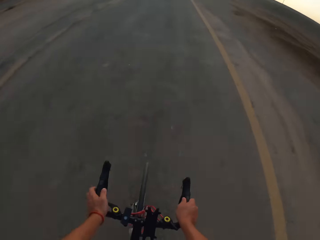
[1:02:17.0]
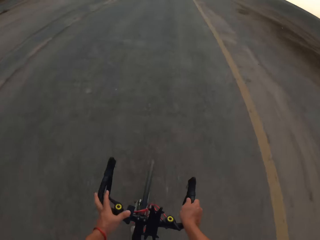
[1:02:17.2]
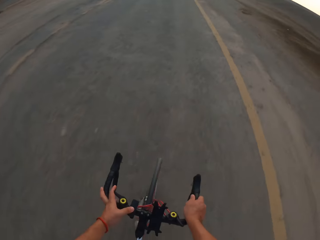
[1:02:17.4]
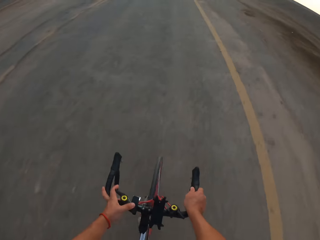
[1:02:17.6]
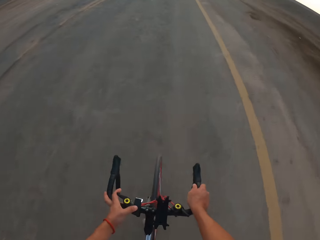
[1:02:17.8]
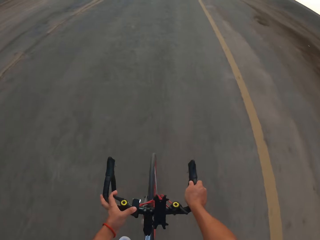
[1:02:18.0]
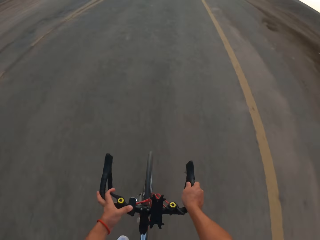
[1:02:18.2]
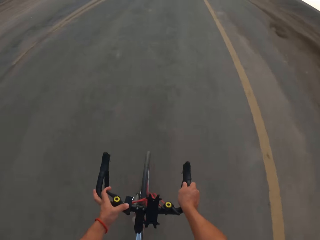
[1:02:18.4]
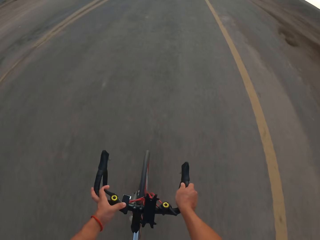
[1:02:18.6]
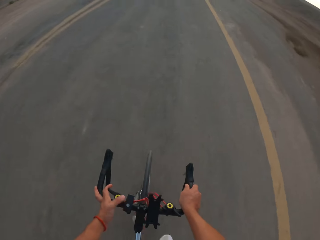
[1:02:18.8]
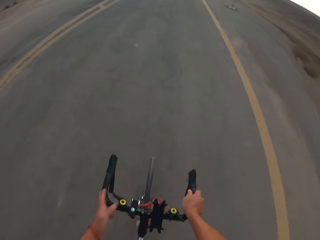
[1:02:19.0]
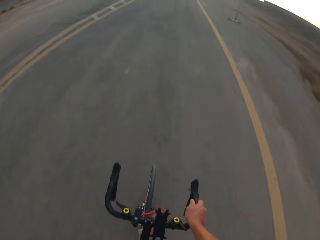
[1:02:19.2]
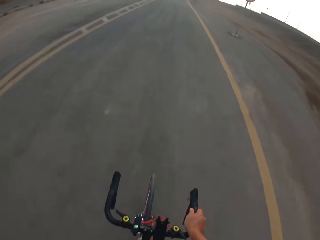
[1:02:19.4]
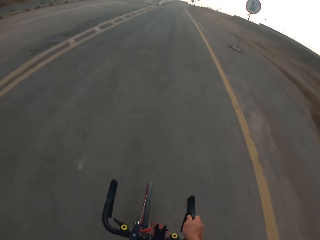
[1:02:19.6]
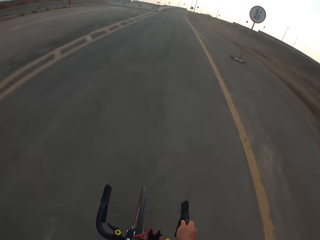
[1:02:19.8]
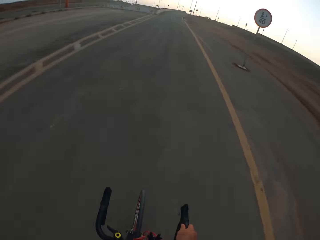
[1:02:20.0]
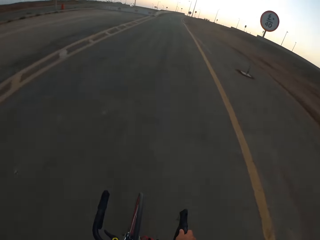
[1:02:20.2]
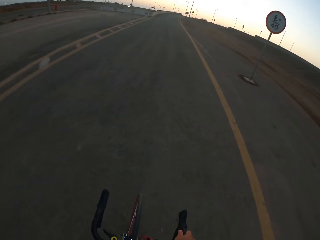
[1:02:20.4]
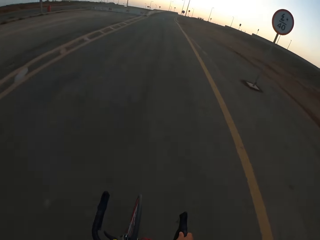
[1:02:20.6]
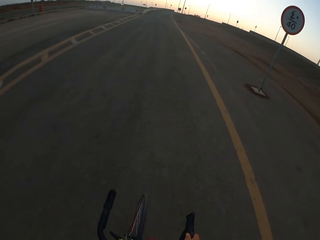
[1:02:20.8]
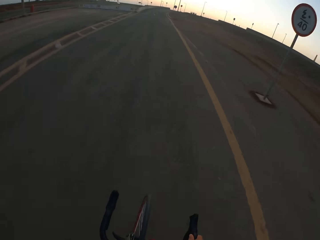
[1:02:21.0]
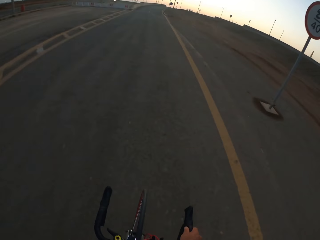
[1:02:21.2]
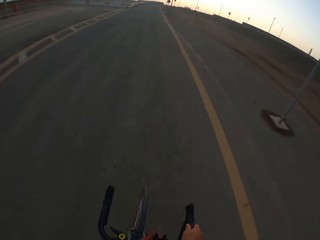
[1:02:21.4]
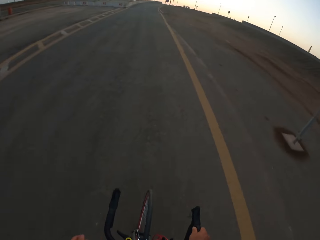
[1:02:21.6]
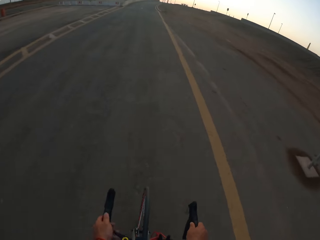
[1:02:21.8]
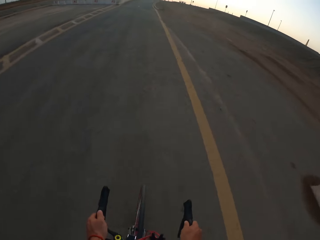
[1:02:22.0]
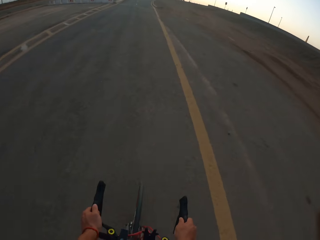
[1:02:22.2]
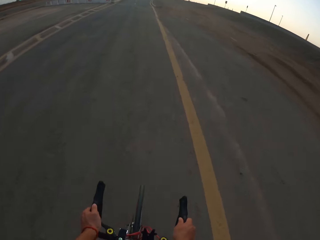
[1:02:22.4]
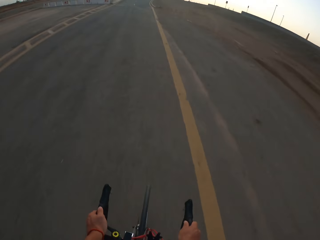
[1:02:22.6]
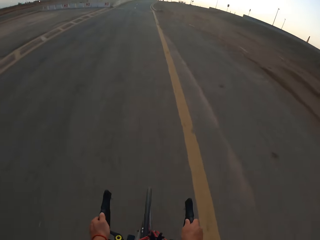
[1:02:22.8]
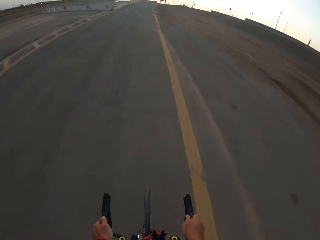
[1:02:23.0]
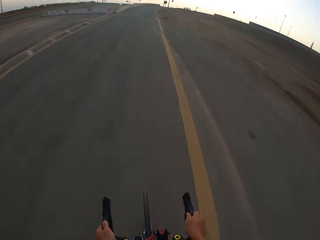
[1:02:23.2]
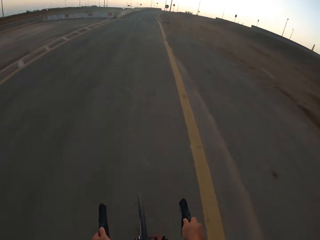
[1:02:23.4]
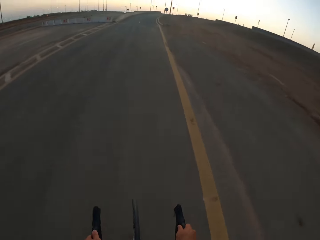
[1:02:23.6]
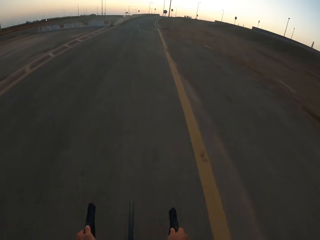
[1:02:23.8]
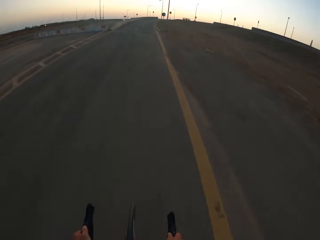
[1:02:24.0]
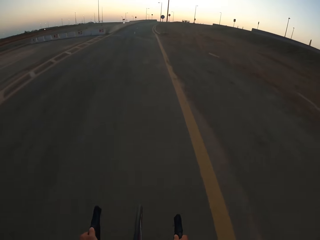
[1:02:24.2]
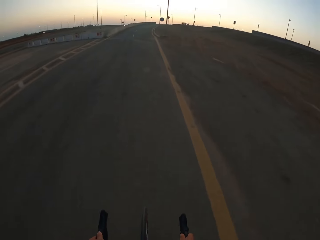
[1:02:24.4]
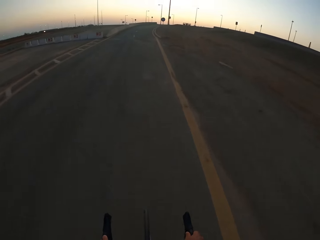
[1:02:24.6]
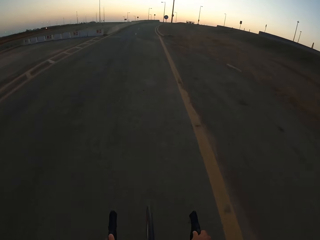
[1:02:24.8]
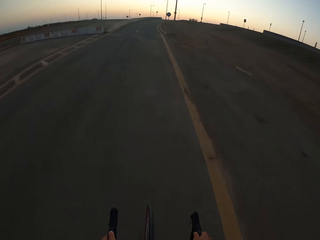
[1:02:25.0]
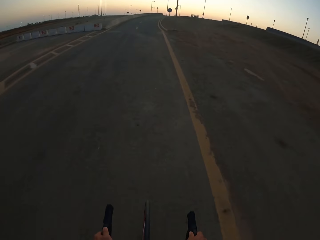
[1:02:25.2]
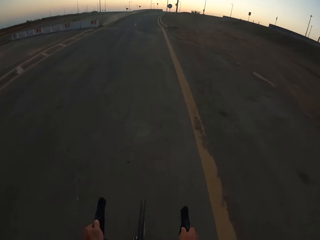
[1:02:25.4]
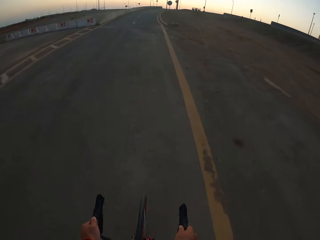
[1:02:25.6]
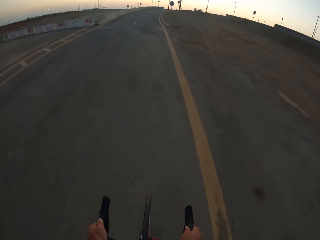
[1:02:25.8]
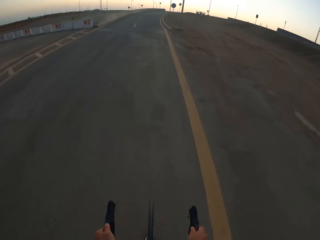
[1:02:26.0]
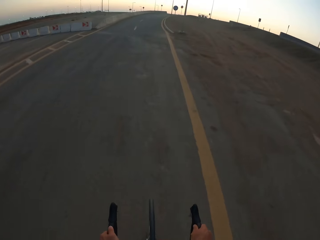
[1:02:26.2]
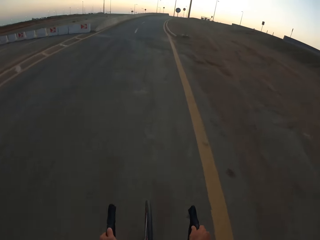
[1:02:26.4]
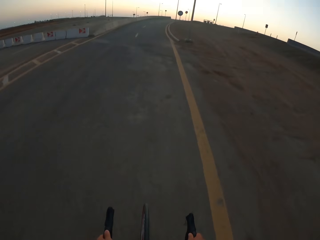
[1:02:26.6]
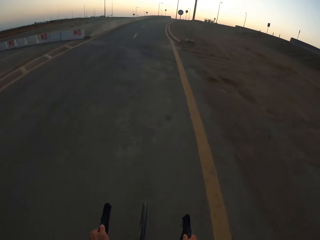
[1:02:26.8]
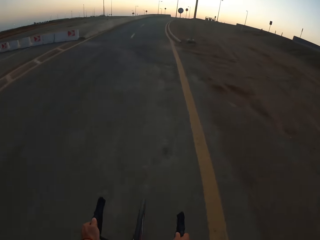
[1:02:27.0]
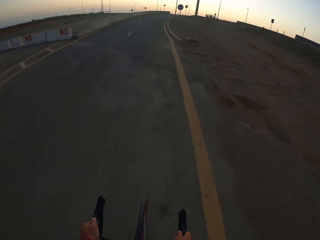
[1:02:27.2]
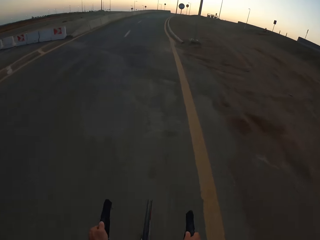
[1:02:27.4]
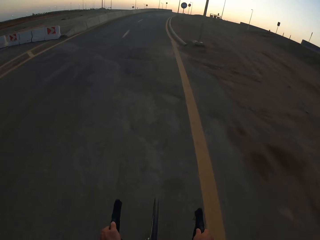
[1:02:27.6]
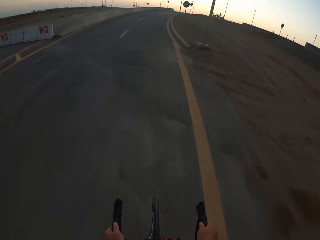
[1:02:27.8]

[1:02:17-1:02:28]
The camera wearer presses the bicycle. They cycle the bicycle. They move a hand. They cycle the bicycle.

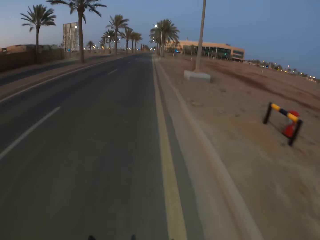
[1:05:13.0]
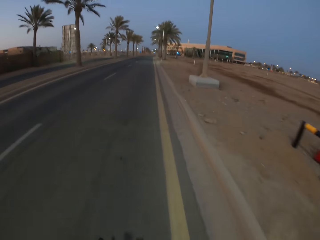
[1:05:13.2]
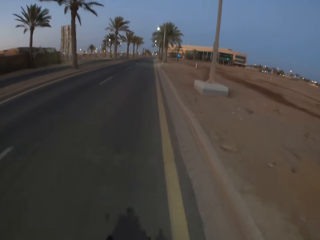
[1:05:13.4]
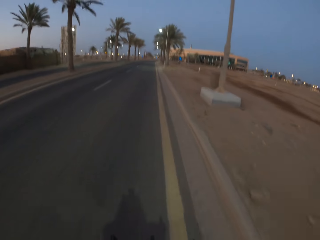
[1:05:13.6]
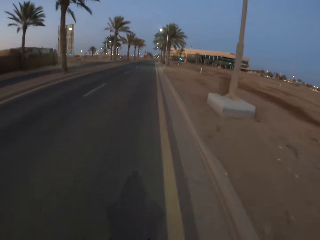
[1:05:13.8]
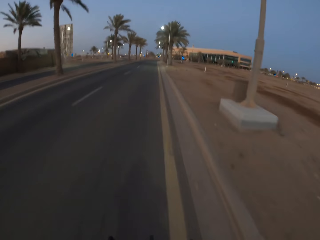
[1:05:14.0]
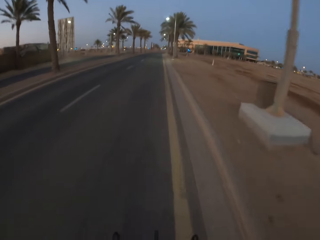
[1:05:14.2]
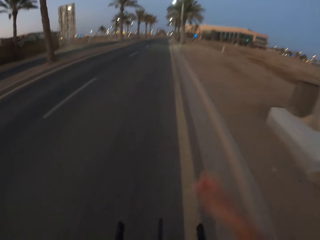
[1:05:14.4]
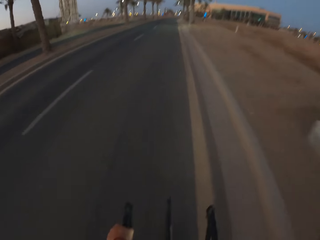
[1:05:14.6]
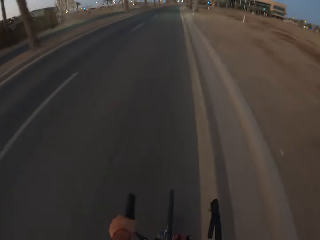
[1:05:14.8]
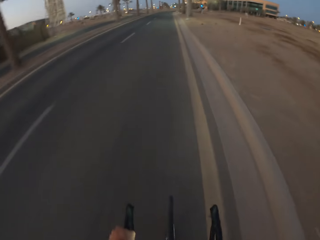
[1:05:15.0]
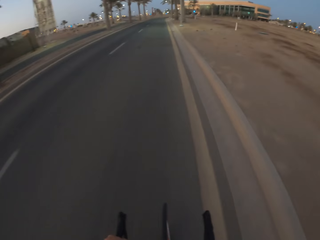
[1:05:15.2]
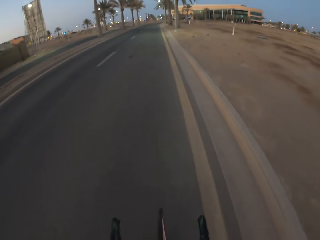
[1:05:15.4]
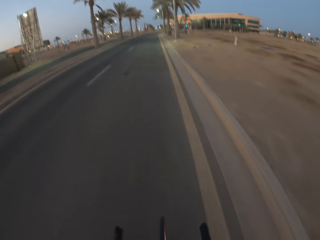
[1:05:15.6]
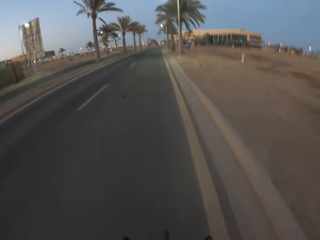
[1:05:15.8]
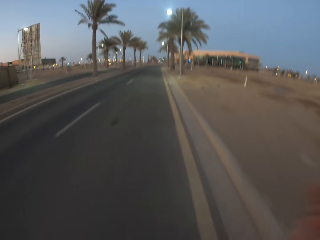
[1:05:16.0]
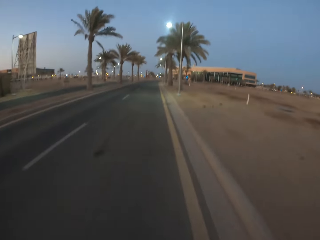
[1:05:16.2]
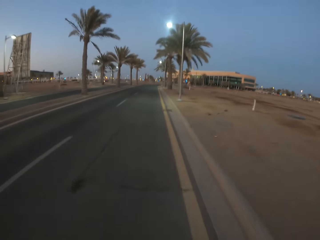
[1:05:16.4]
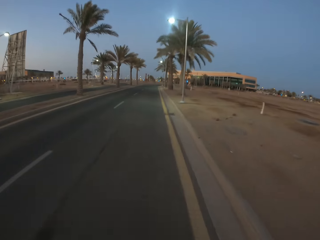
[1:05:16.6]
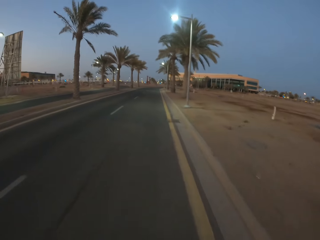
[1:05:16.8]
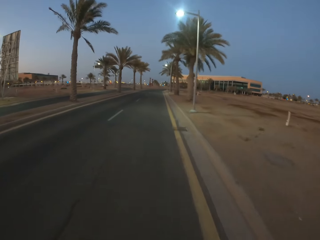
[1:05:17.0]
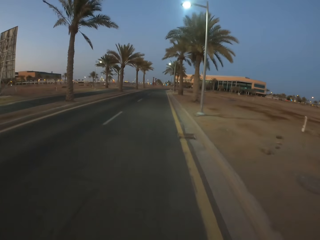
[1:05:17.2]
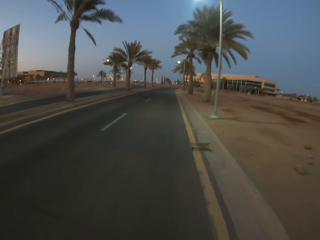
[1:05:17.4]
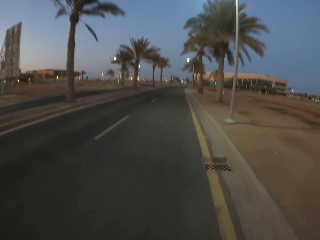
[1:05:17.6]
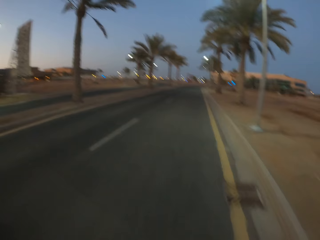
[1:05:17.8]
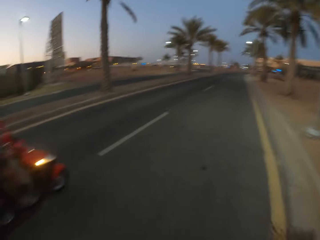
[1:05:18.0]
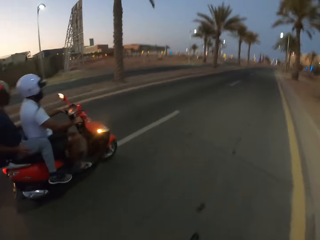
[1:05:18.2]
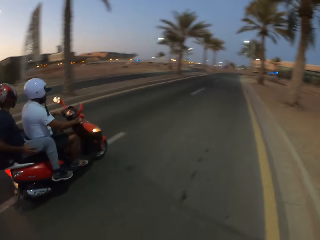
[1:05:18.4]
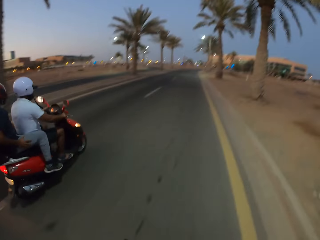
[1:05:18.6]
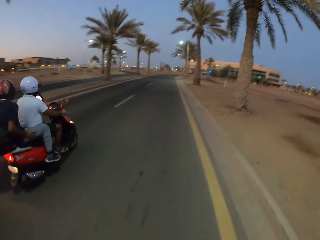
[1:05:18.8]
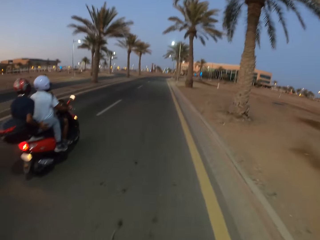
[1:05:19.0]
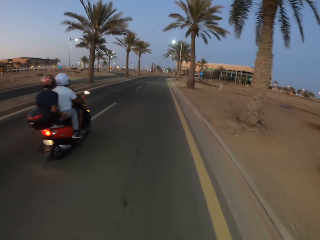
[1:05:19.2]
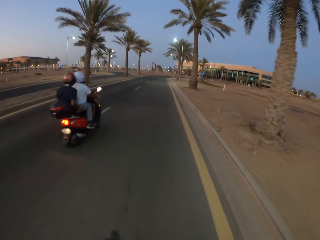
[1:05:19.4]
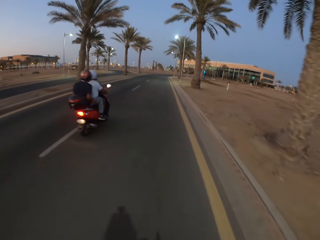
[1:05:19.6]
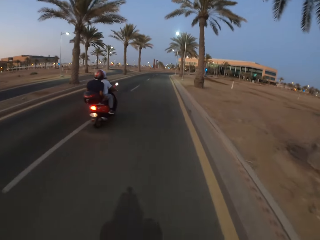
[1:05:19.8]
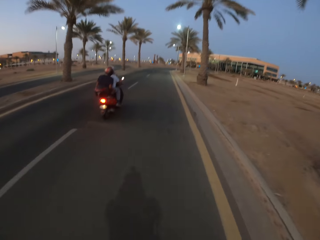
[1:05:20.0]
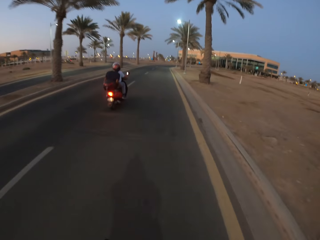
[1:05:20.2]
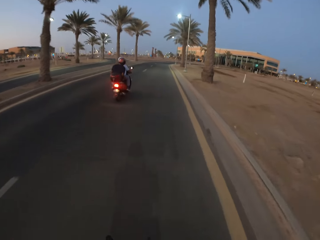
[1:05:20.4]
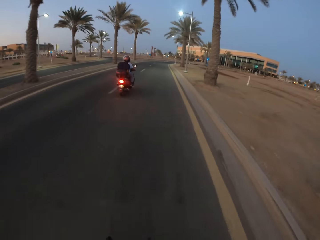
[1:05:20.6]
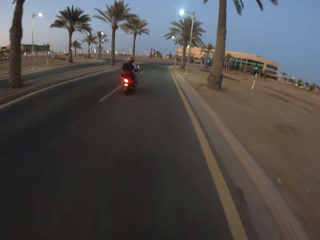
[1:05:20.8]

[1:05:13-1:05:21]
The camera wearer moves hands. They cycle on the road.
